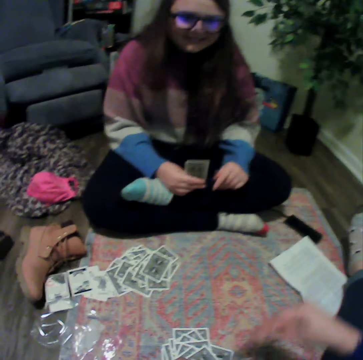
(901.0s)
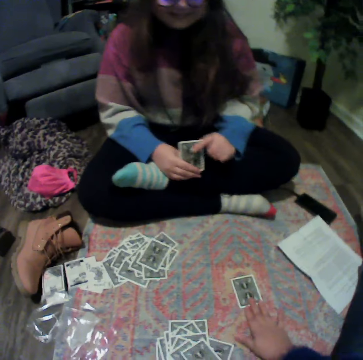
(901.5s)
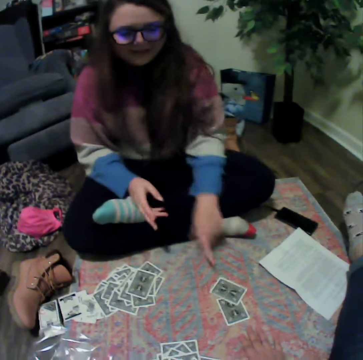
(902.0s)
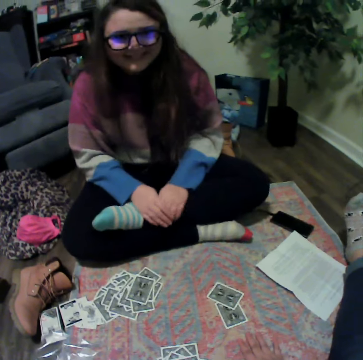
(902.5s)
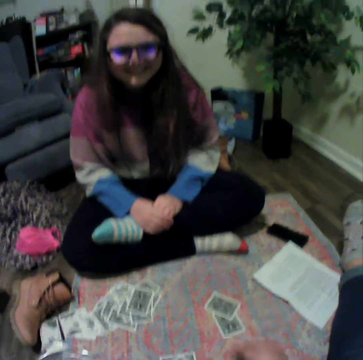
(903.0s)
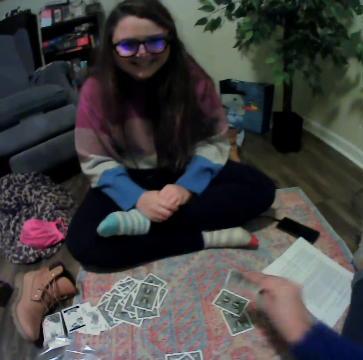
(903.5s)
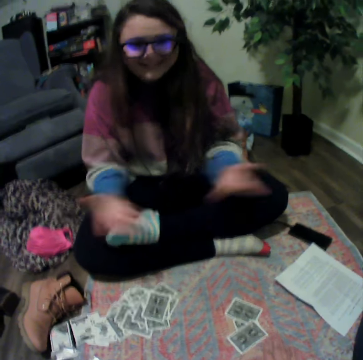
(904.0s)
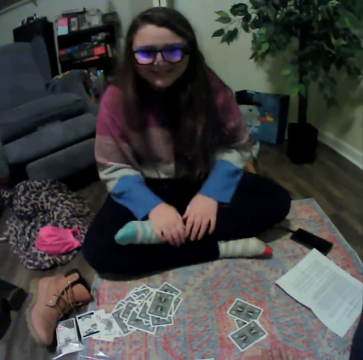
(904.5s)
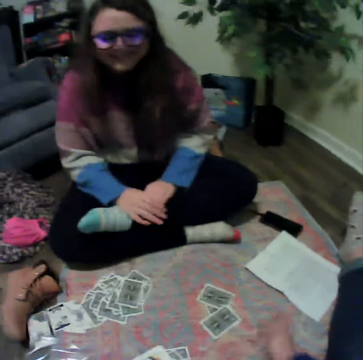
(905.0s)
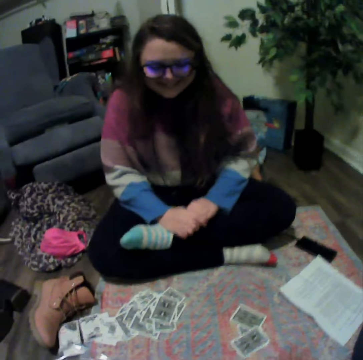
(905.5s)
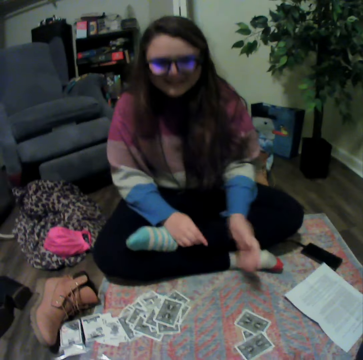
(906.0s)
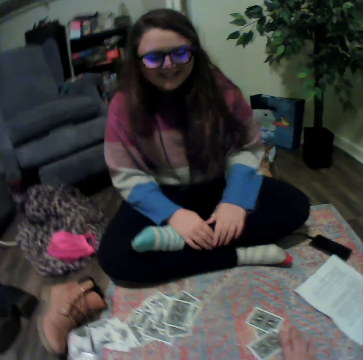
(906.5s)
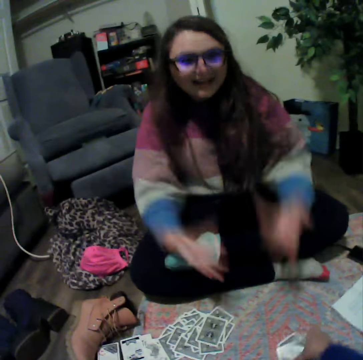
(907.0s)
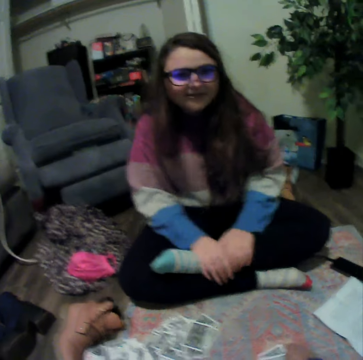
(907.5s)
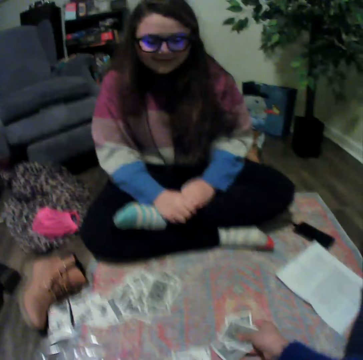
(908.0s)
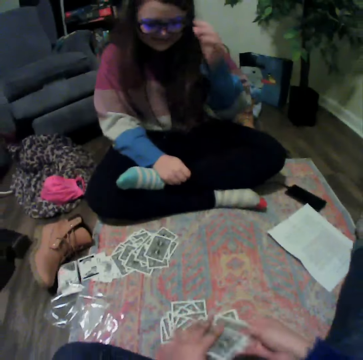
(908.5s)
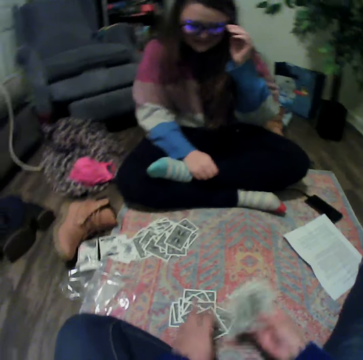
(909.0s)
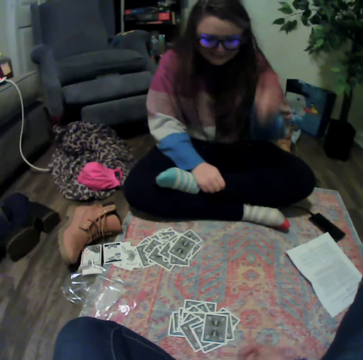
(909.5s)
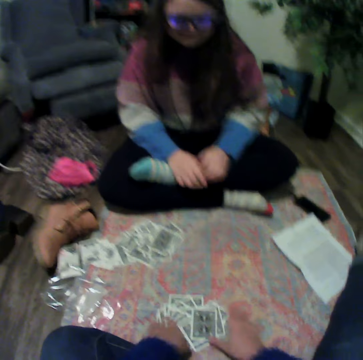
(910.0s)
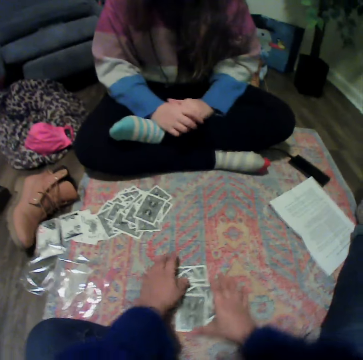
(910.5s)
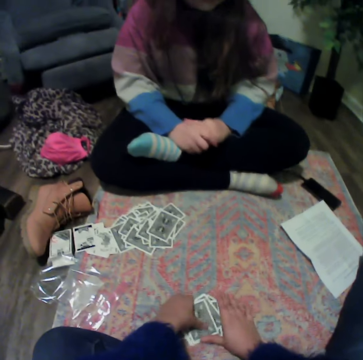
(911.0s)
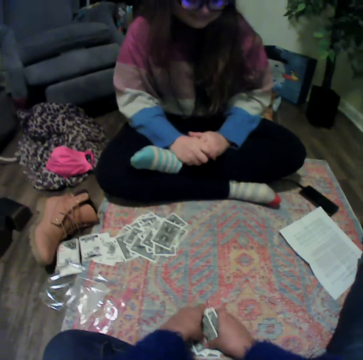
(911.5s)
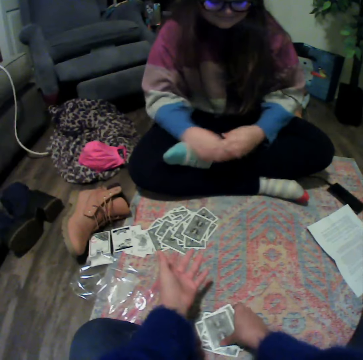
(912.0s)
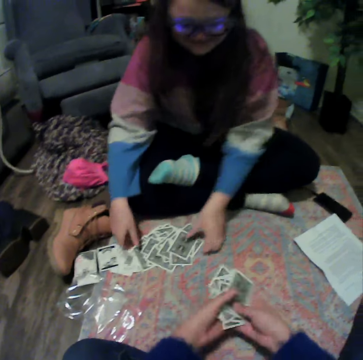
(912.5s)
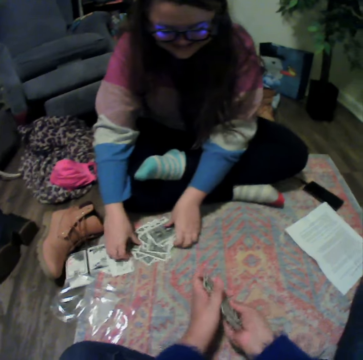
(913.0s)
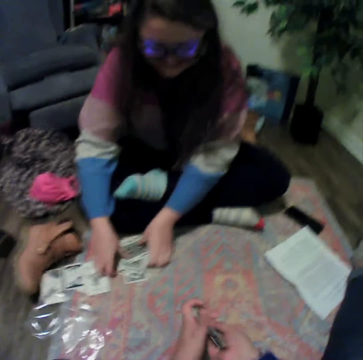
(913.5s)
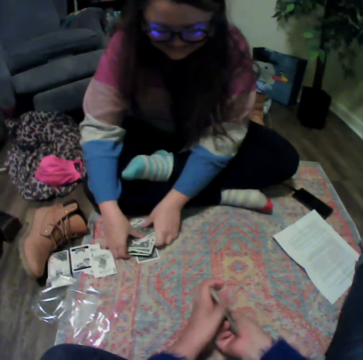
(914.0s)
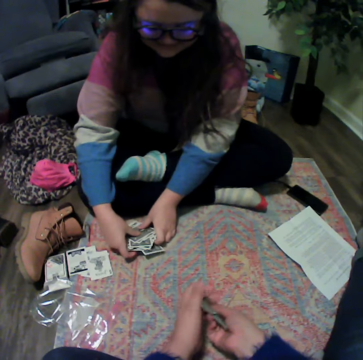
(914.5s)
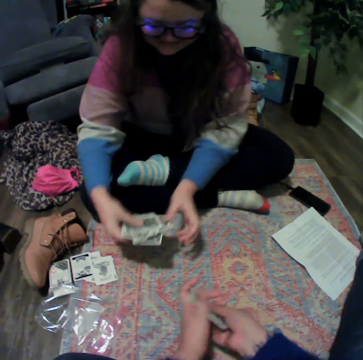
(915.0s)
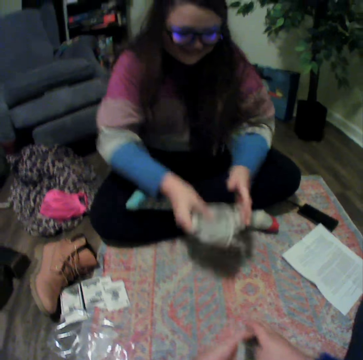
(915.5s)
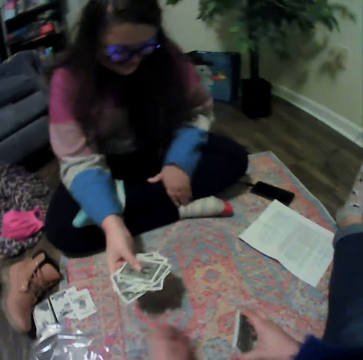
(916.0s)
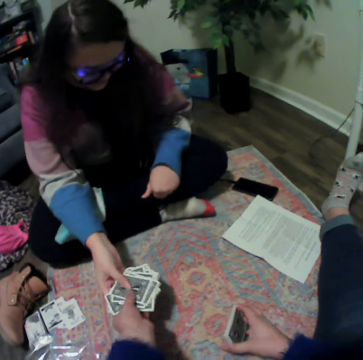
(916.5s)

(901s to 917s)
The camera wearer holds the cards and plays the poker card. A lady plays the poker card. The camera wearer plays the poker card. The lady talks with the camera wearer. The camera wearer holds the cards, collects the cards and talks with the lady. The lady collects the cards. The camera wearer holds the cards and arranges the cards.

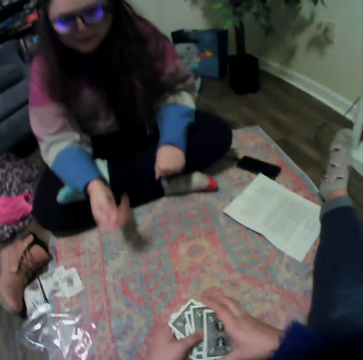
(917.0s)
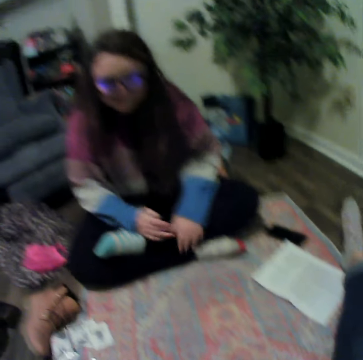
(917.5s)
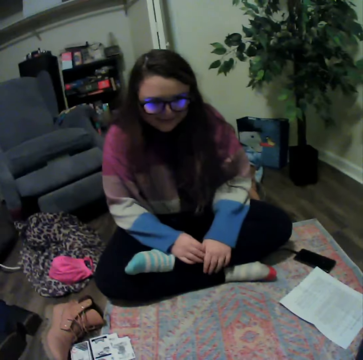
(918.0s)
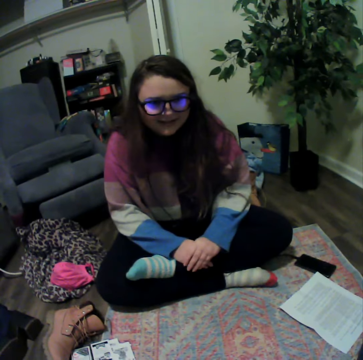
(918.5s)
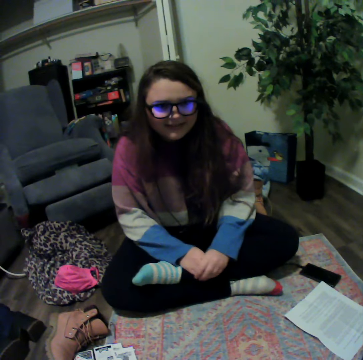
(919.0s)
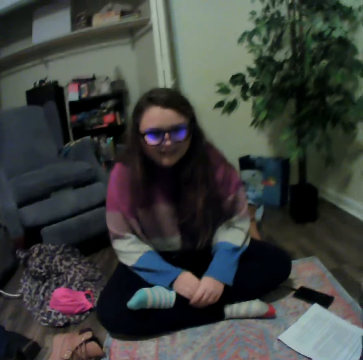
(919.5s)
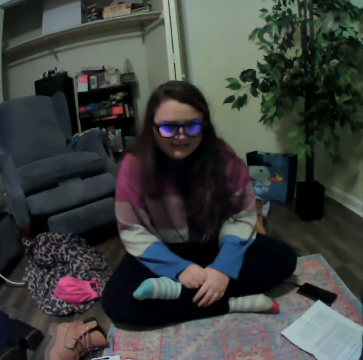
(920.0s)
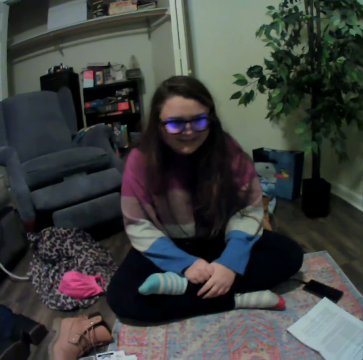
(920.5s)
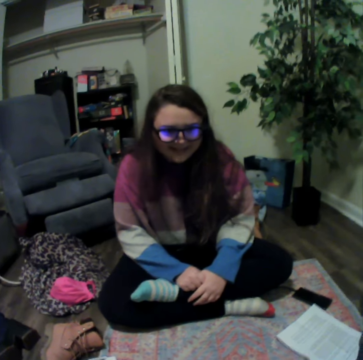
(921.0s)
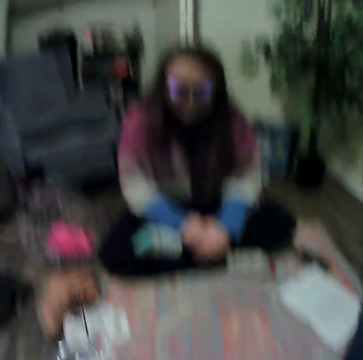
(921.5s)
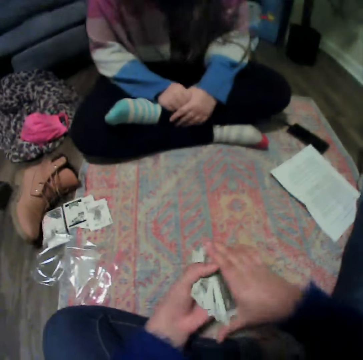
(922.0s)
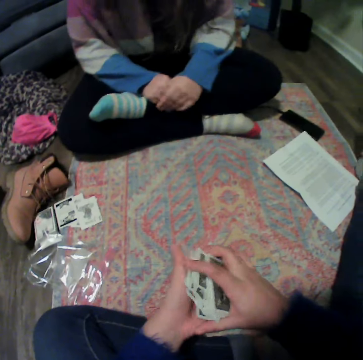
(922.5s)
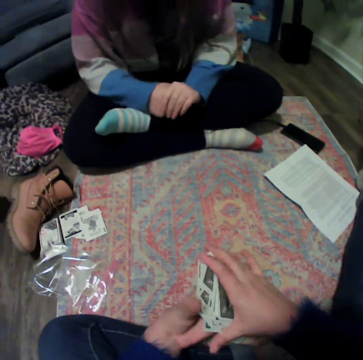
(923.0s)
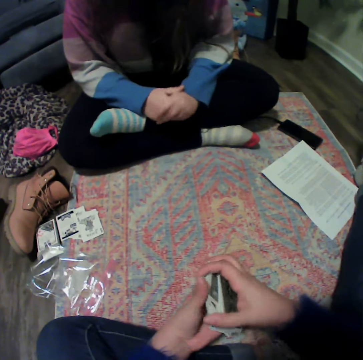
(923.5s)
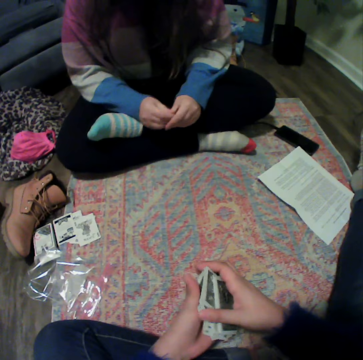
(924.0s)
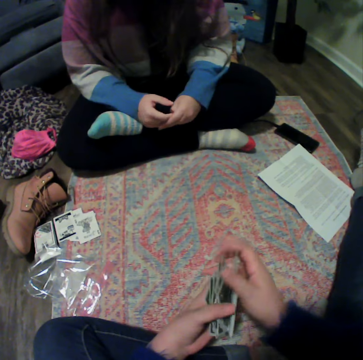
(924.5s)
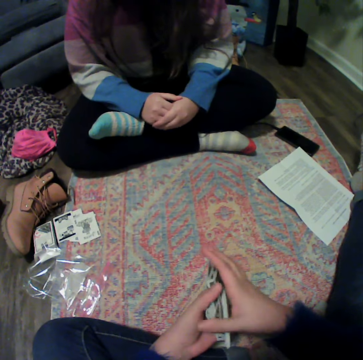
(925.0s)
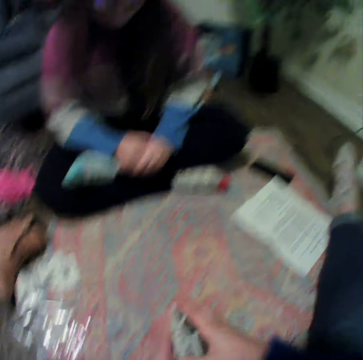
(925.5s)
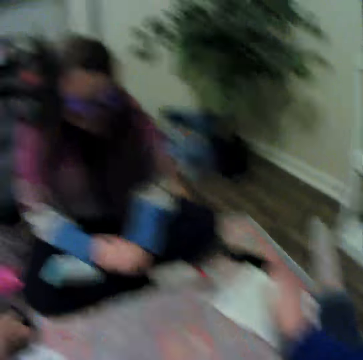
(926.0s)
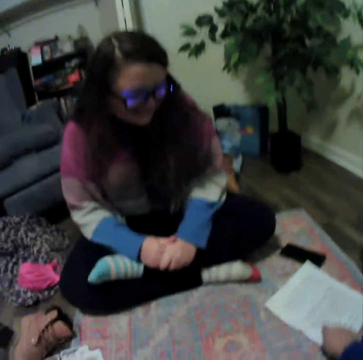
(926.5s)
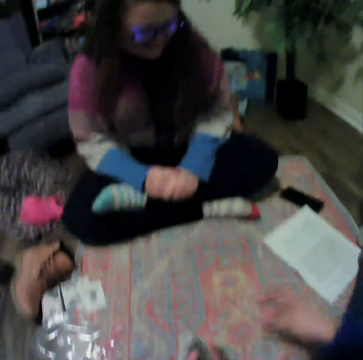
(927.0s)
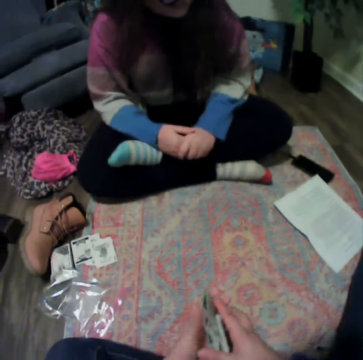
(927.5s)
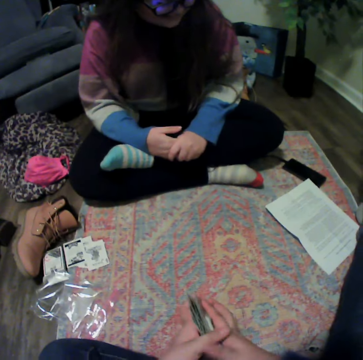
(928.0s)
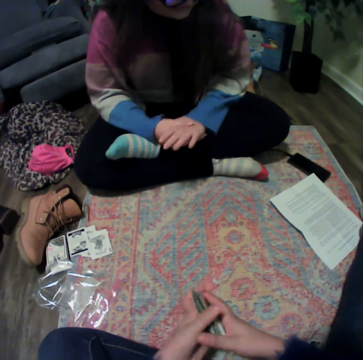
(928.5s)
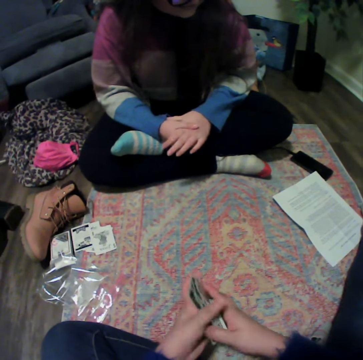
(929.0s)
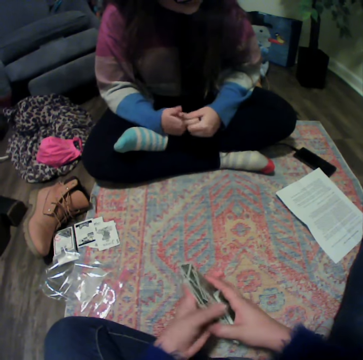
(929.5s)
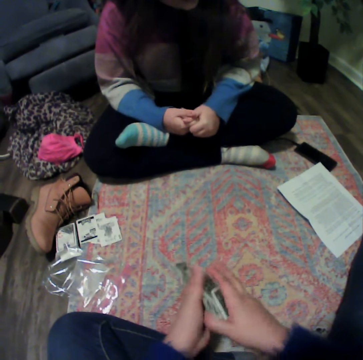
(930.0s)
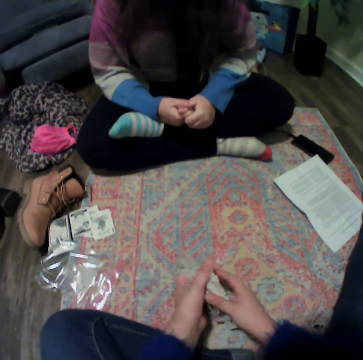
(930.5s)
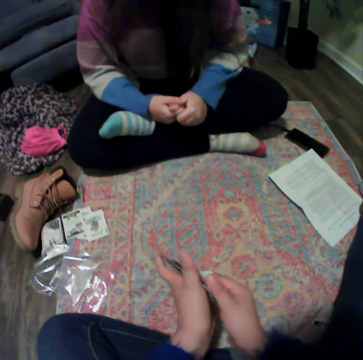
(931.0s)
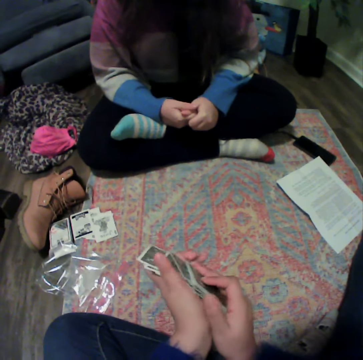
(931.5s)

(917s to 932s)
A lady gives cards to the camera wearer. The lady talks with the camera wearer. The camera wearer holds the cards. They arrange the cards, touch the paper and hold the cards.

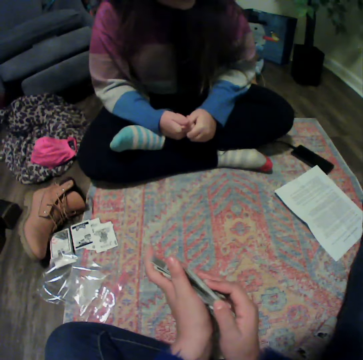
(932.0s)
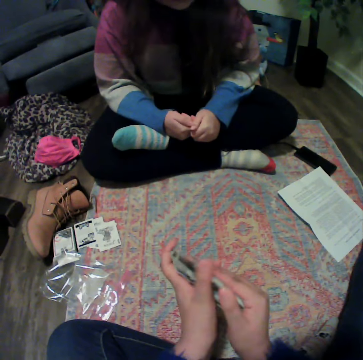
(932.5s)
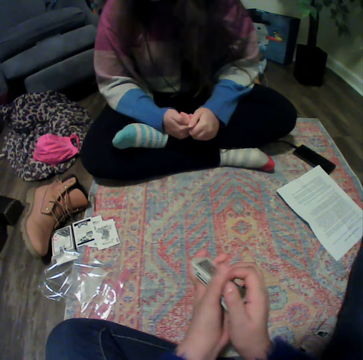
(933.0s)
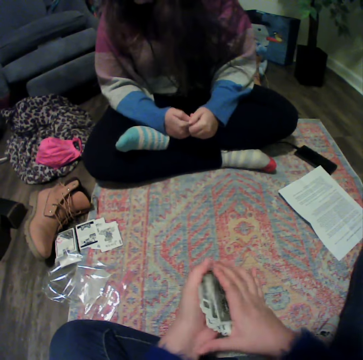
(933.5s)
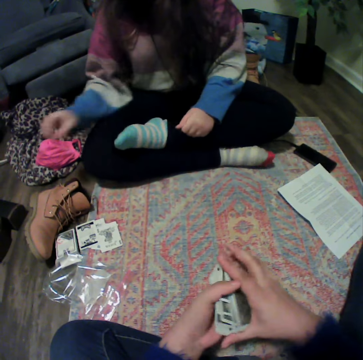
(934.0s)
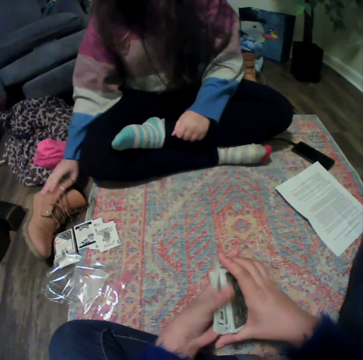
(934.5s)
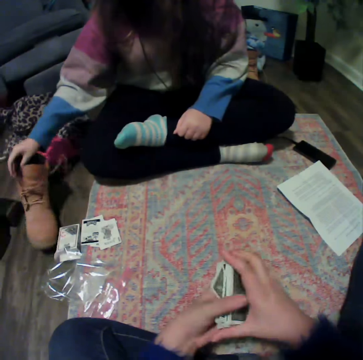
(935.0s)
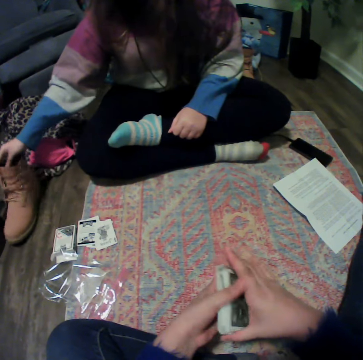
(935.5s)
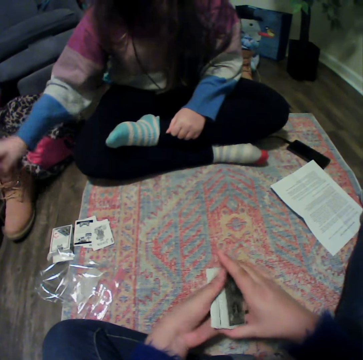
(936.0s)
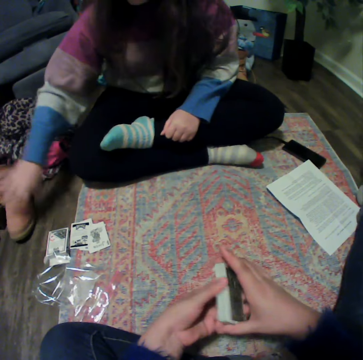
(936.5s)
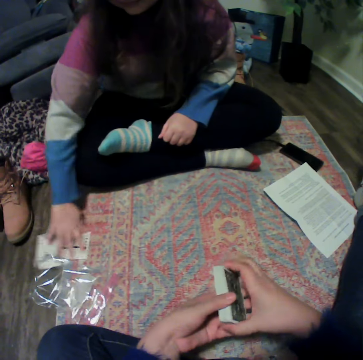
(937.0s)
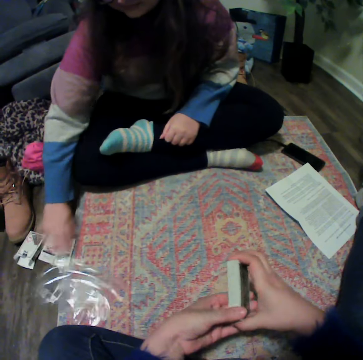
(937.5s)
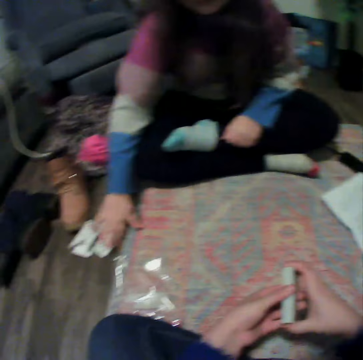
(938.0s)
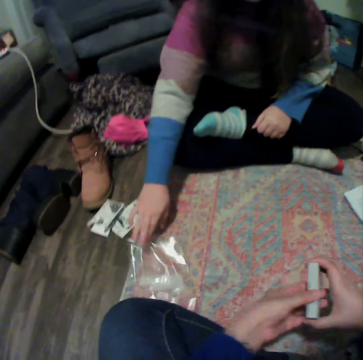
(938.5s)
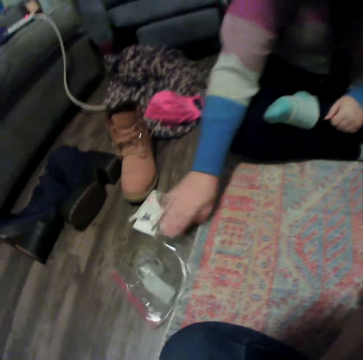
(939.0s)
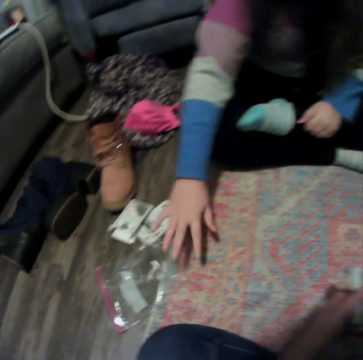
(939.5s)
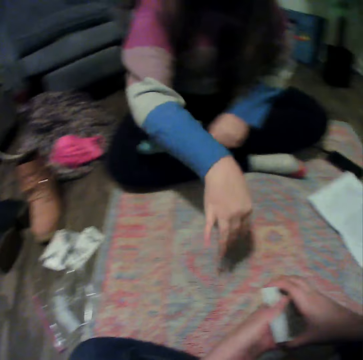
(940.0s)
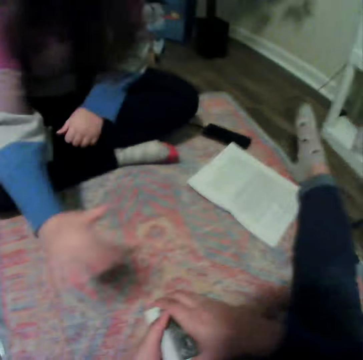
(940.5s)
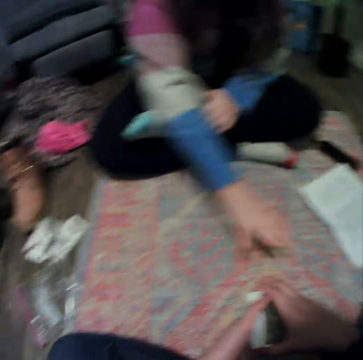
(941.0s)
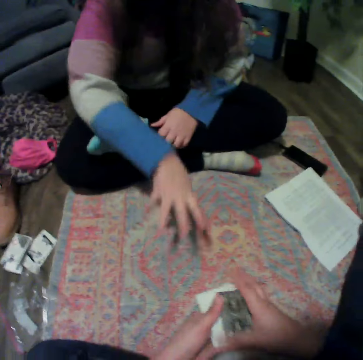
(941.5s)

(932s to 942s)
A lady lifts the shoe. The camera wearer holds the cards. The lady moves her hand, pushes the cards and pushes the nylon paper. The camera wearer holds the cards.
